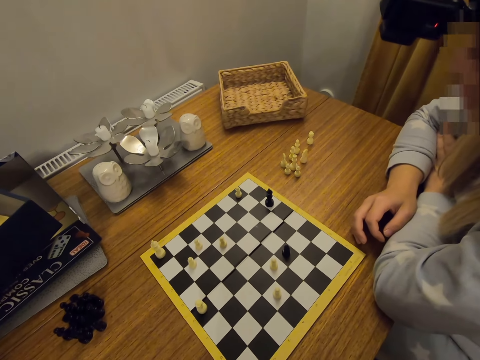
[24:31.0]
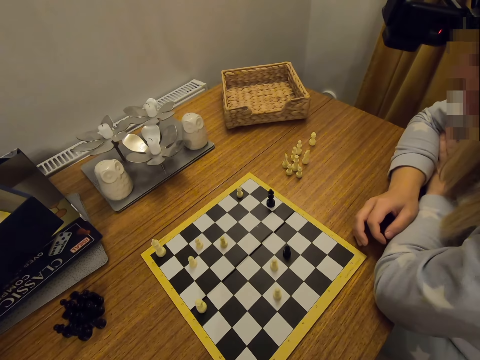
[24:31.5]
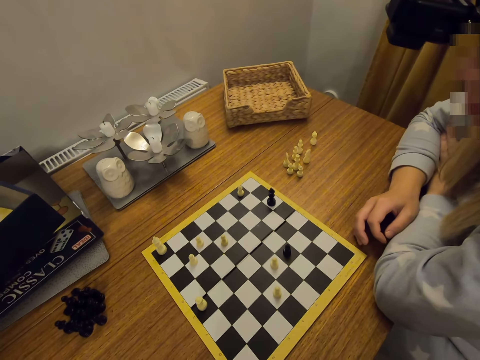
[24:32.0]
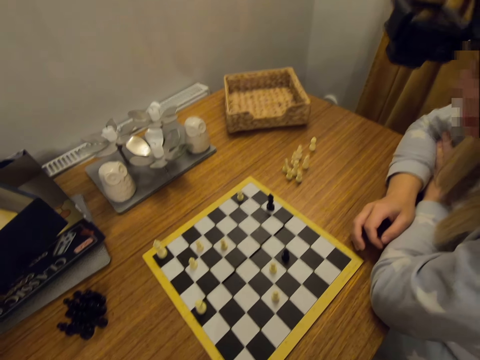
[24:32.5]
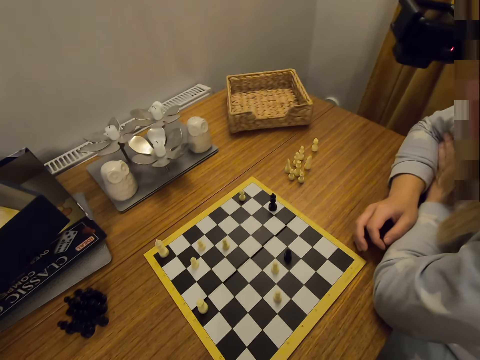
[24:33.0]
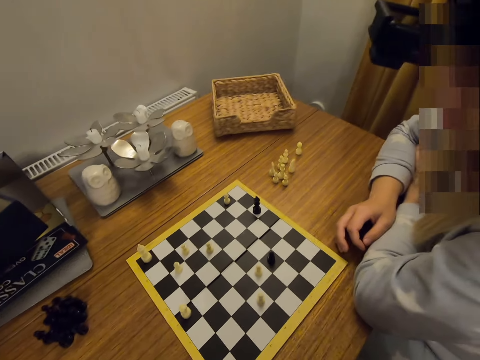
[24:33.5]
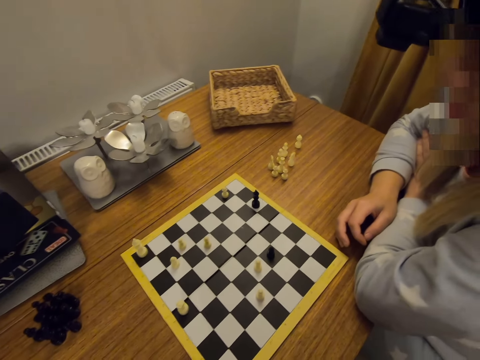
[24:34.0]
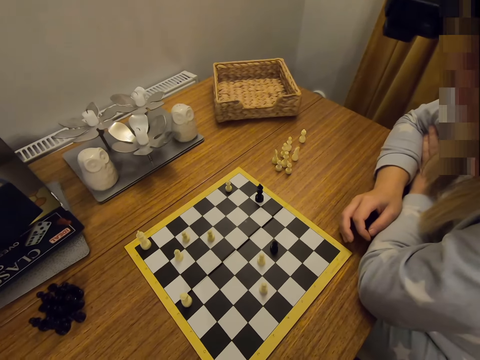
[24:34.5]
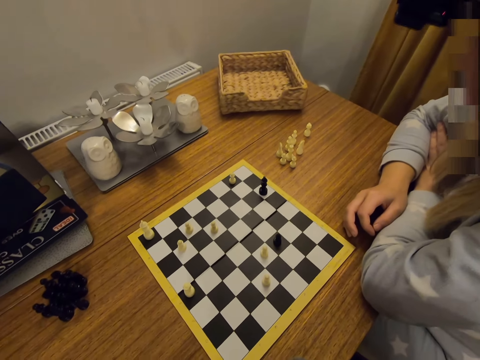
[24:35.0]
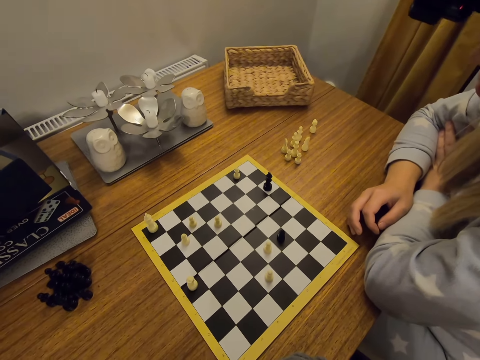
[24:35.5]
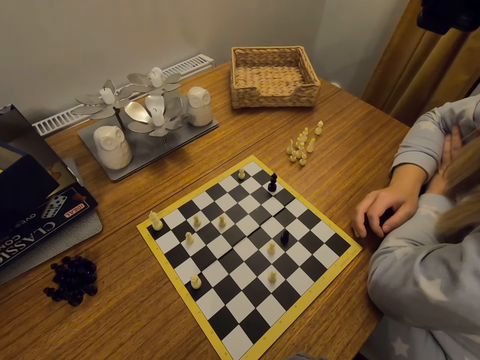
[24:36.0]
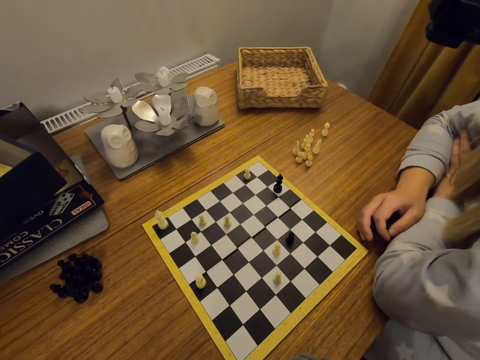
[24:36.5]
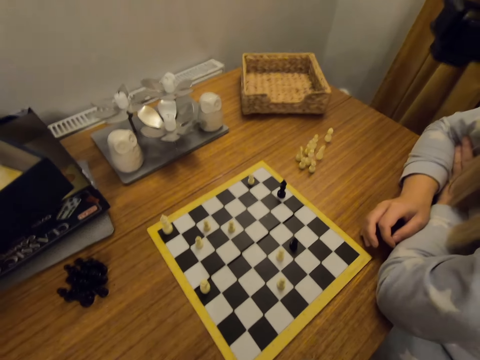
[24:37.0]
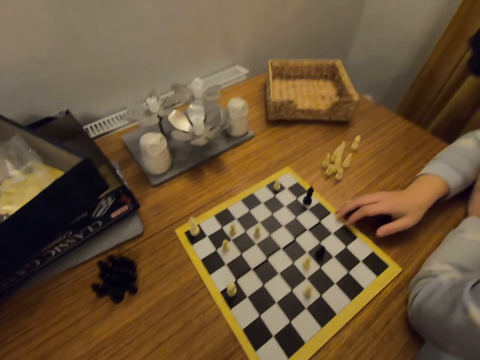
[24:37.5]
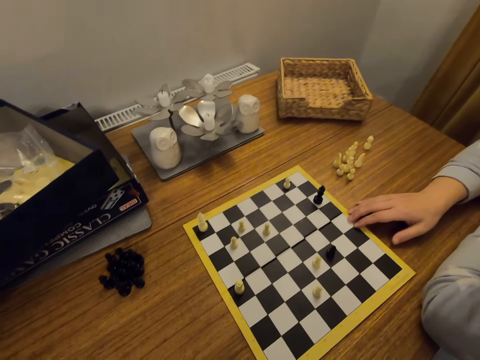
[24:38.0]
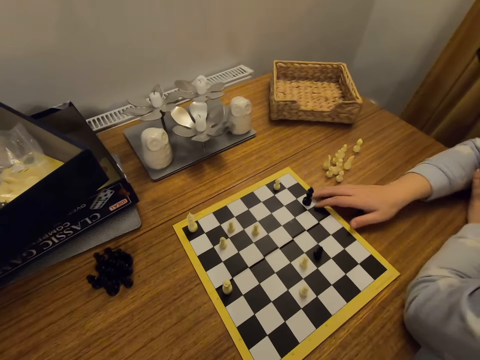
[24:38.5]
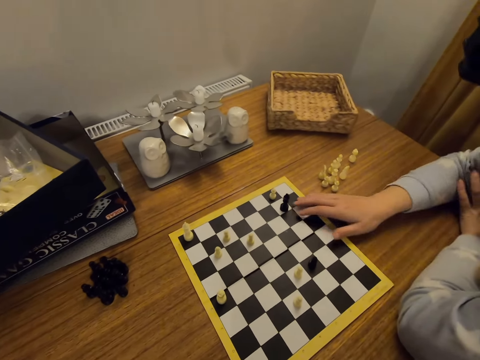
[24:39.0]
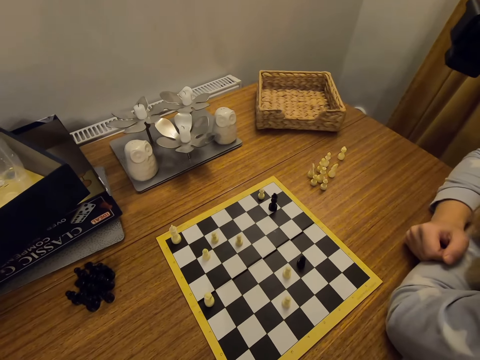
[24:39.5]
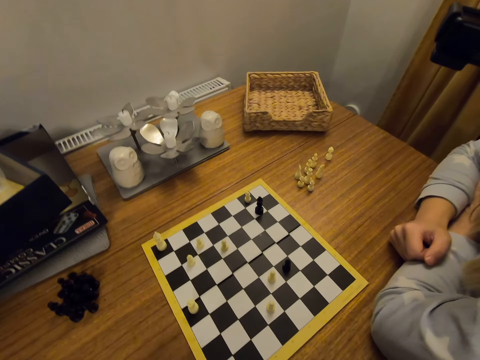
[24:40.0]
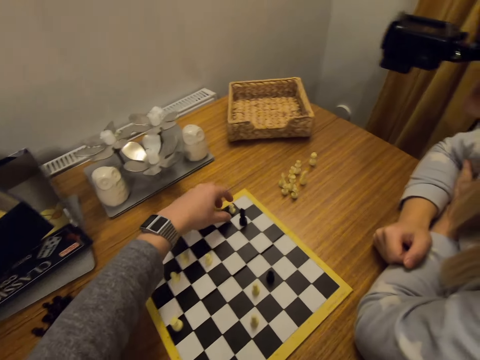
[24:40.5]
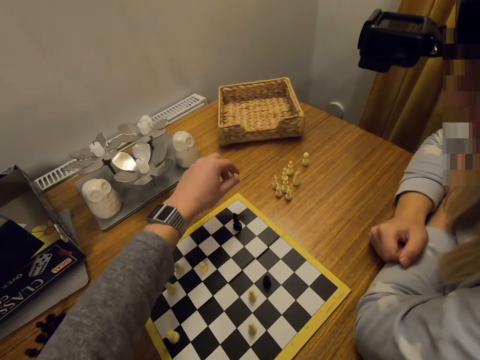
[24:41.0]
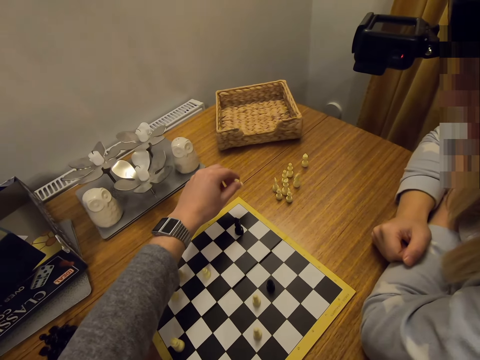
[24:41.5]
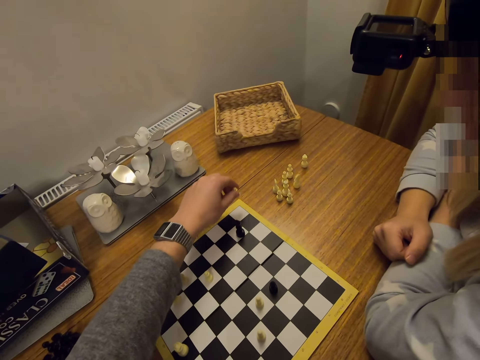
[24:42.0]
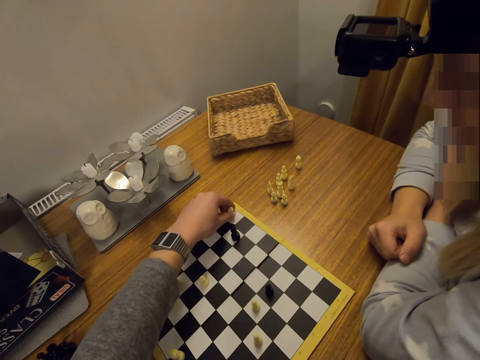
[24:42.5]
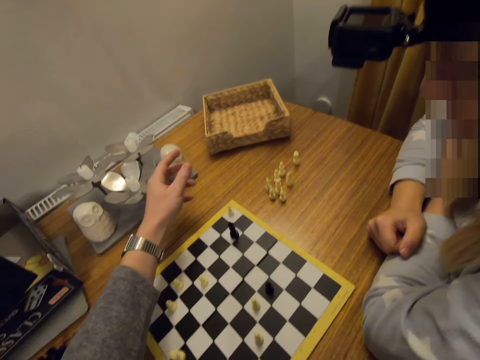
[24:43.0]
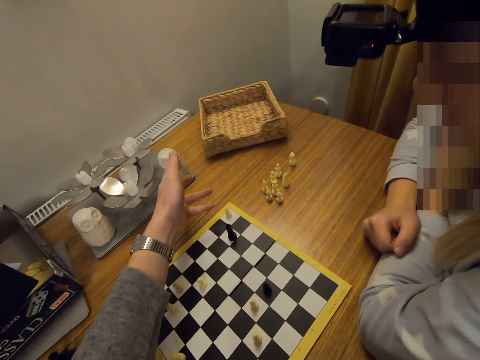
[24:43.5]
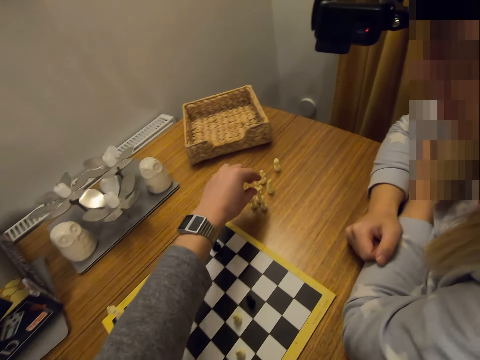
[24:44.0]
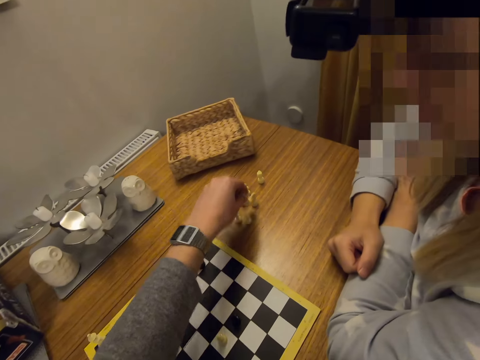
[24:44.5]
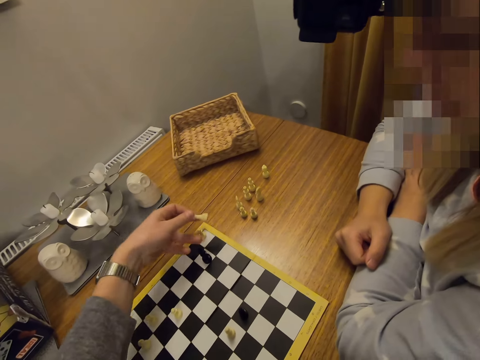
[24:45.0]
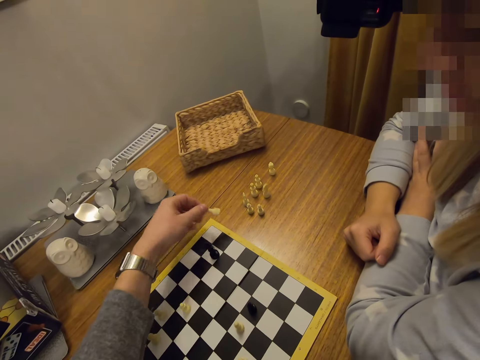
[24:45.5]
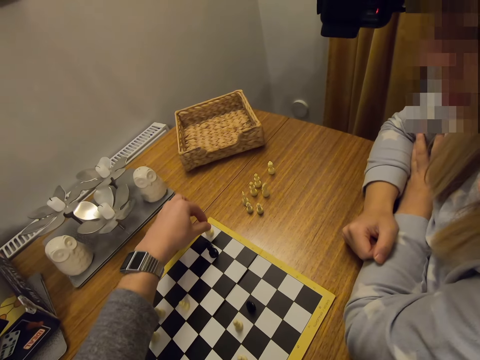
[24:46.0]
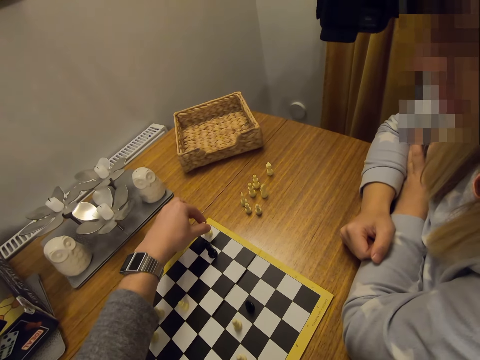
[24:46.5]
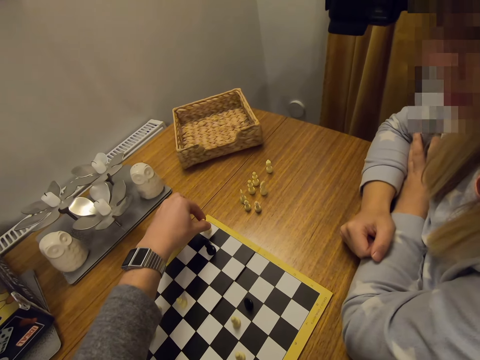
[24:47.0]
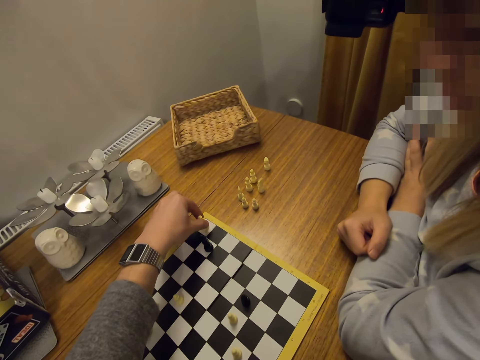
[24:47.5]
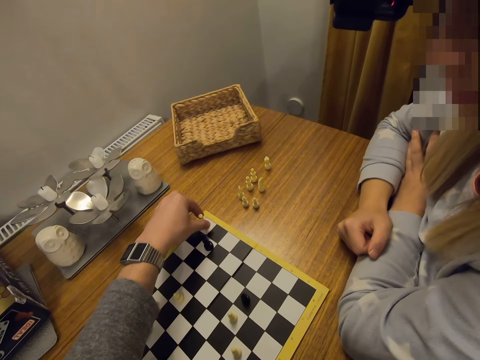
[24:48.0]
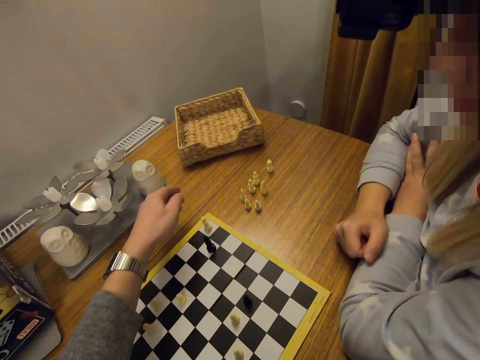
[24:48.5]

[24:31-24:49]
A person looks around. The person moves a chess piece on a board. The camera wearer moves a chess piece on the board. They pick a chess piece on a table, exchange the chess piece on the board, and place the chess piece on the chart.

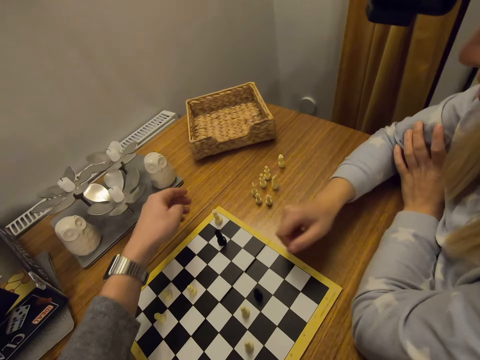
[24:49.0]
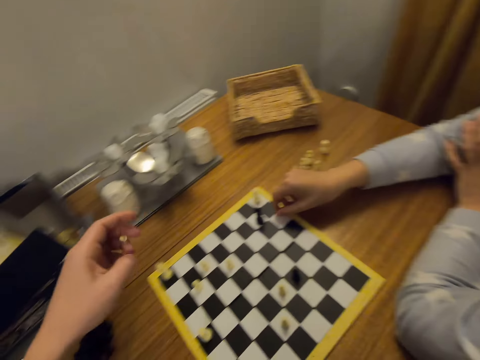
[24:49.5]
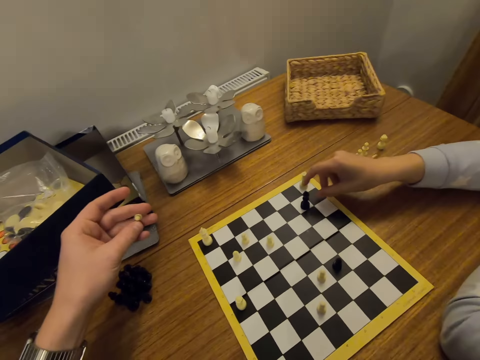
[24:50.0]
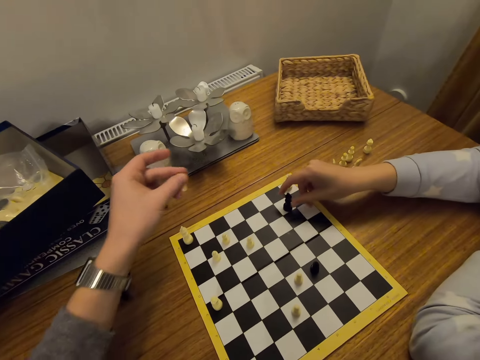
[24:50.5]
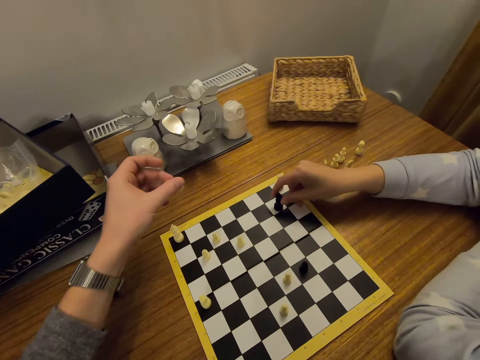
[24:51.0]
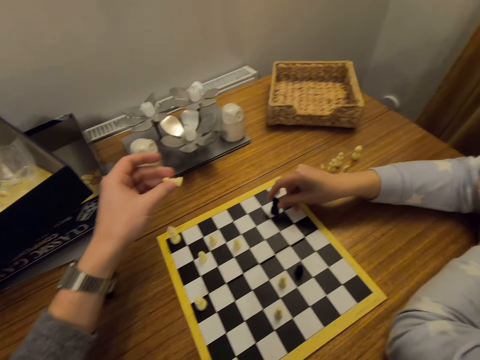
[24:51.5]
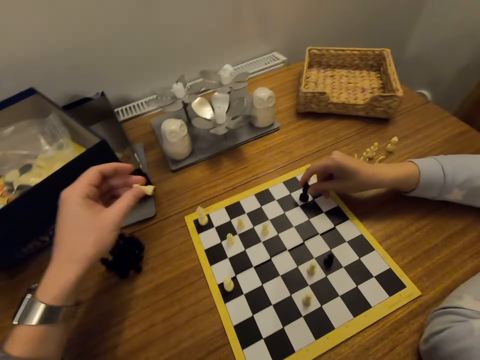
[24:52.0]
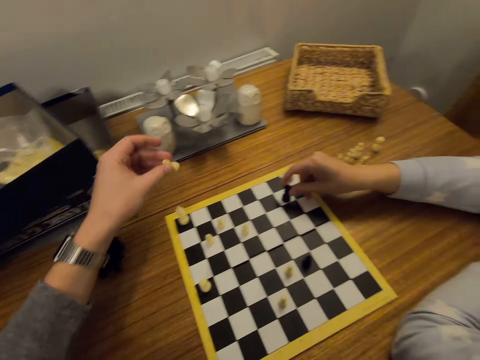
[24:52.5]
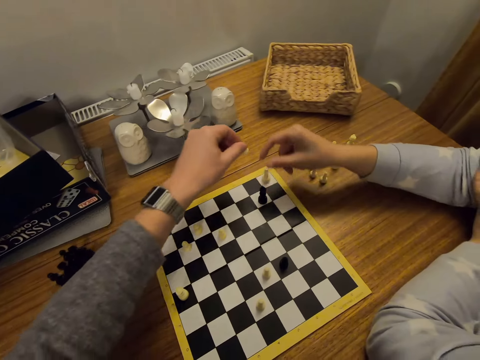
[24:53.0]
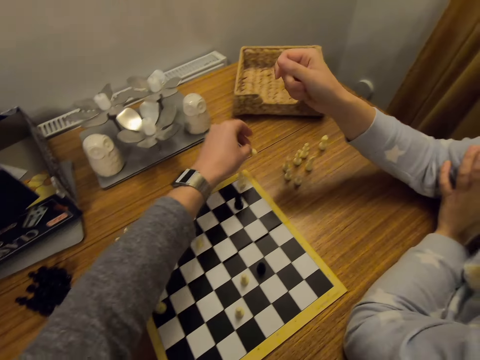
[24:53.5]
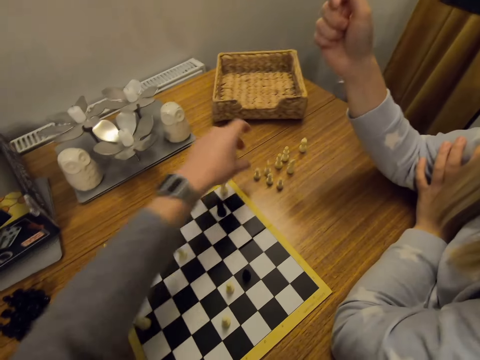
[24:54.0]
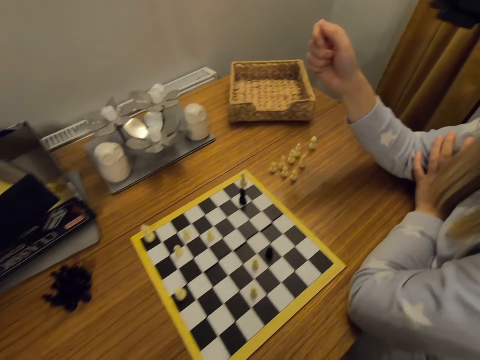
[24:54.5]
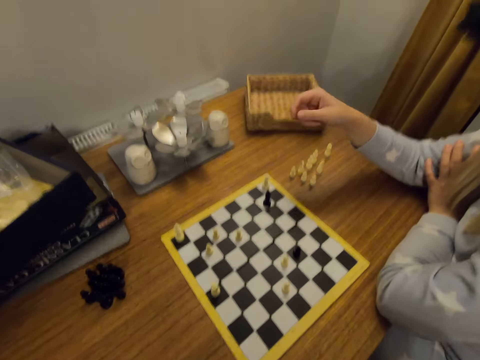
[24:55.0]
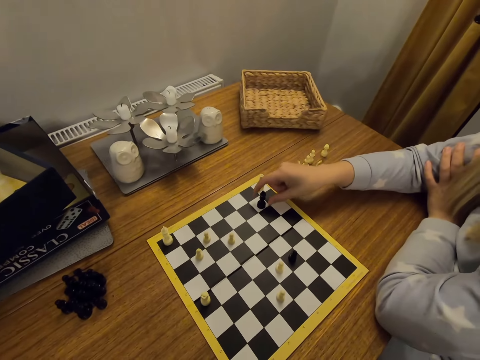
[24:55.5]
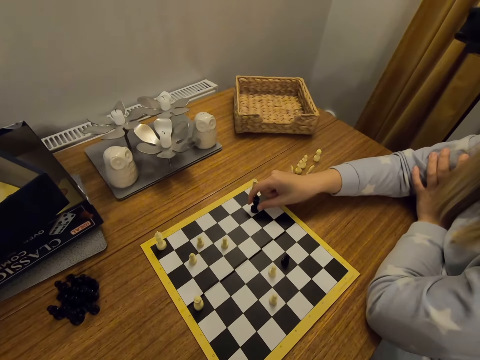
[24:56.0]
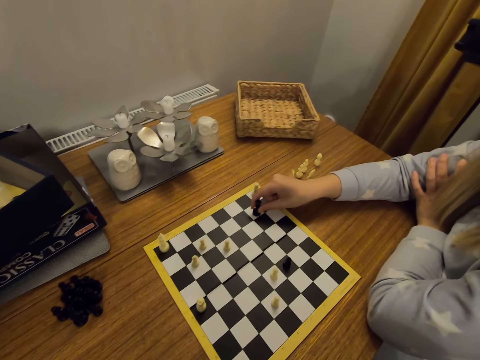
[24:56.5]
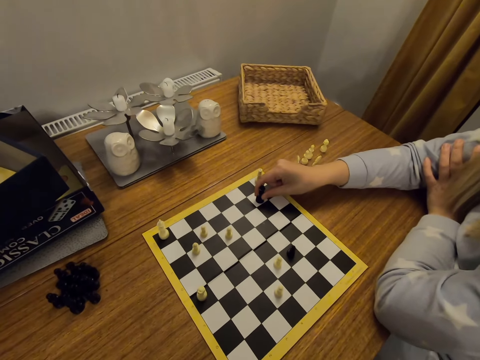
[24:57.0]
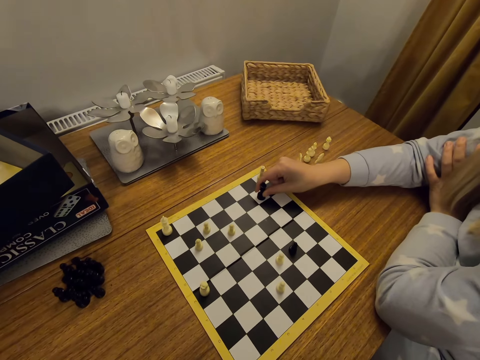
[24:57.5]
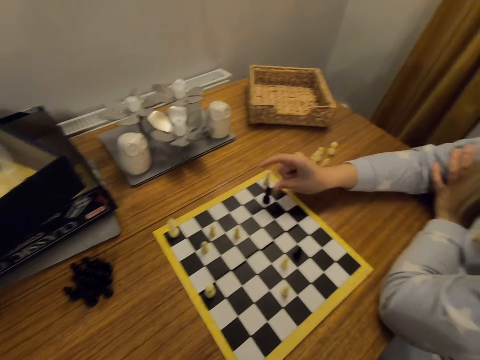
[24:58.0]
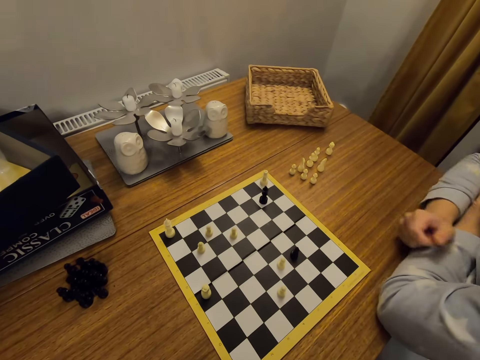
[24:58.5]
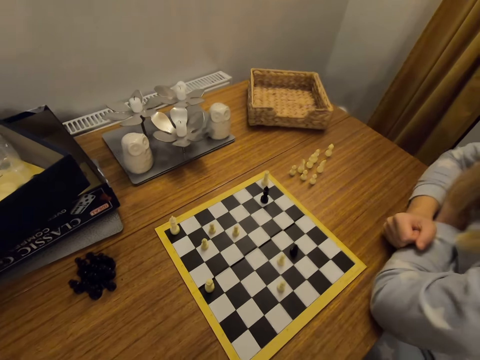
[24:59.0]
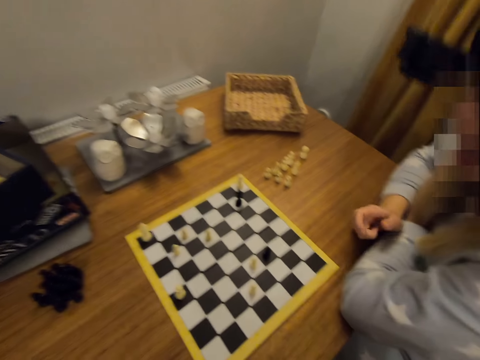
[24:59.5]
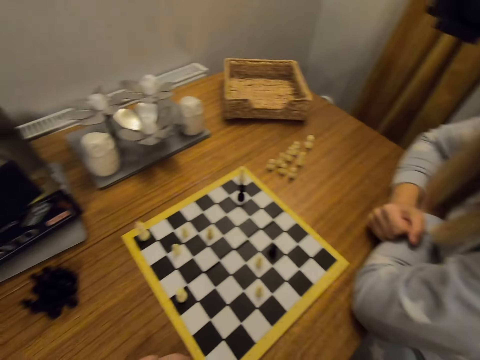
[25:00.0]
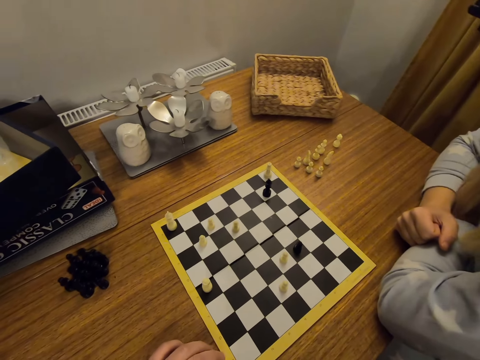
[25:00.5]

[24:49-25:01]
A person touches a chess piece on a board. The camera wearer puts the chess piece on a table. The person moves the chess piece on the board. The person sways a hand.
